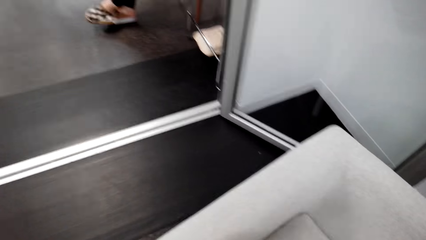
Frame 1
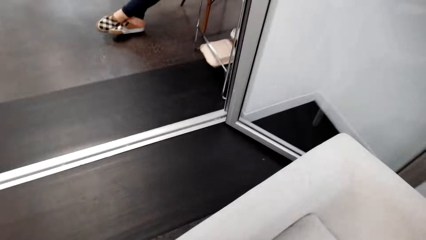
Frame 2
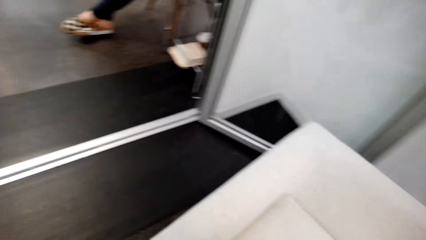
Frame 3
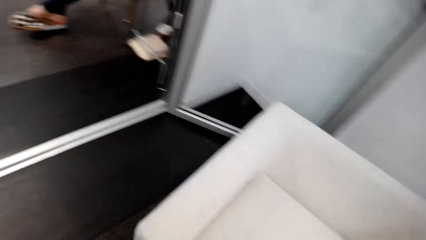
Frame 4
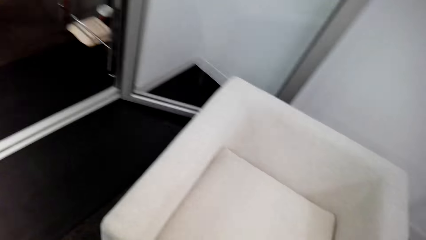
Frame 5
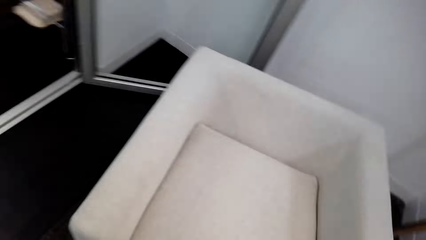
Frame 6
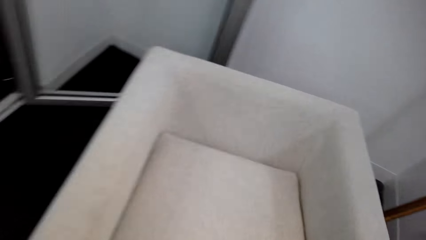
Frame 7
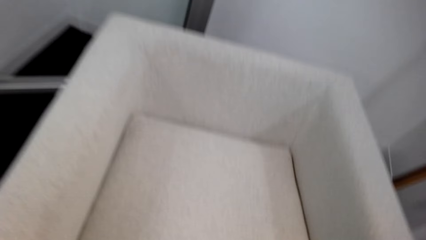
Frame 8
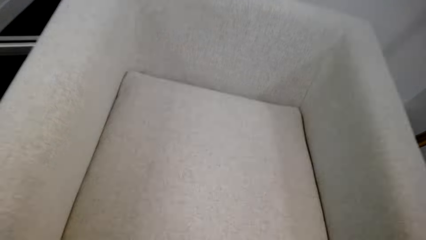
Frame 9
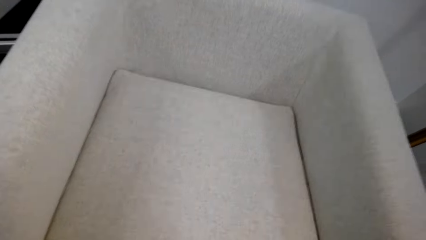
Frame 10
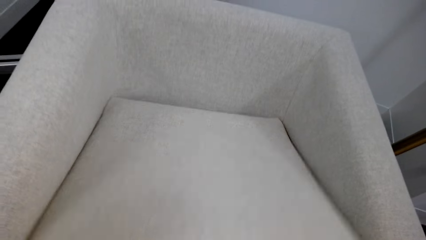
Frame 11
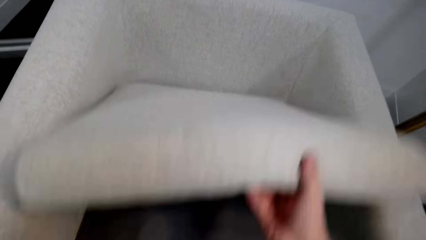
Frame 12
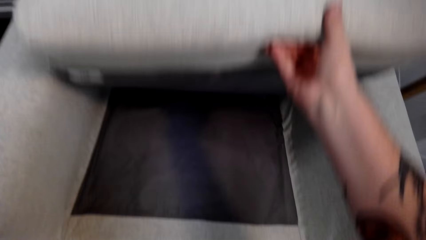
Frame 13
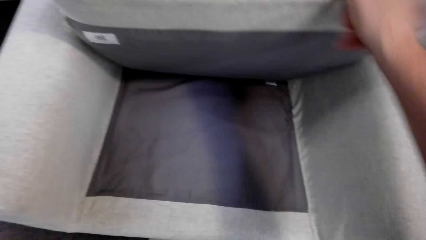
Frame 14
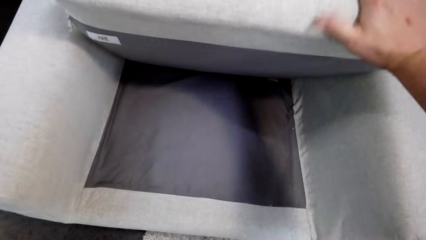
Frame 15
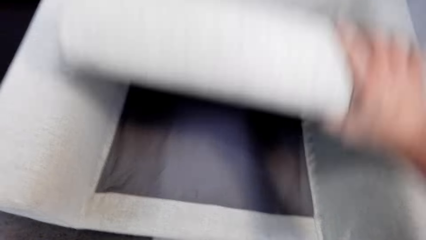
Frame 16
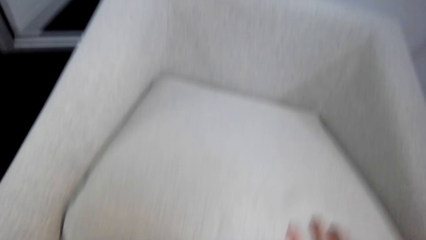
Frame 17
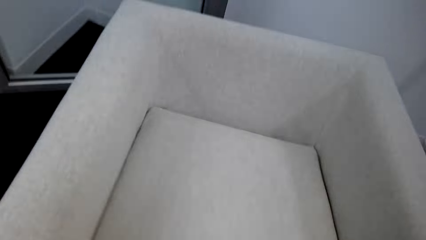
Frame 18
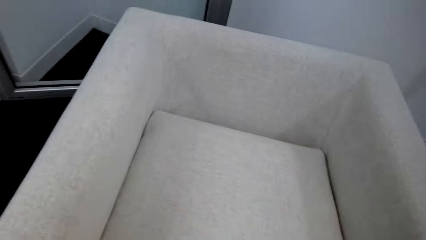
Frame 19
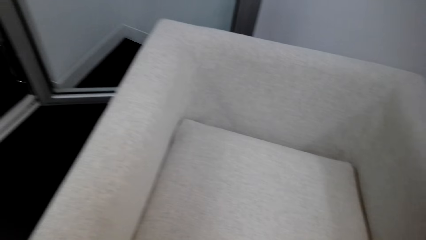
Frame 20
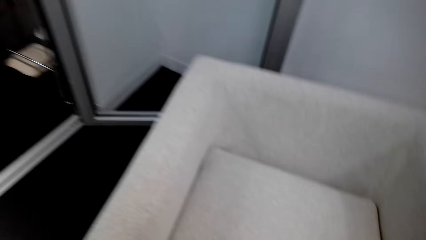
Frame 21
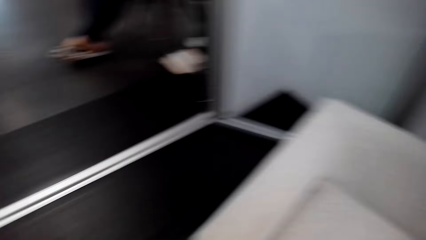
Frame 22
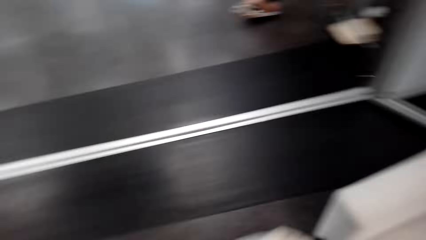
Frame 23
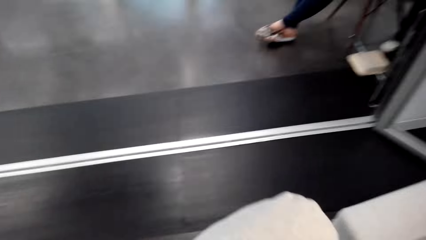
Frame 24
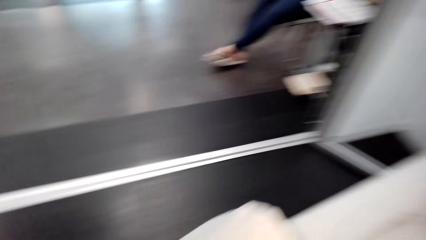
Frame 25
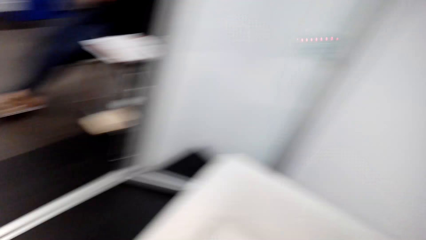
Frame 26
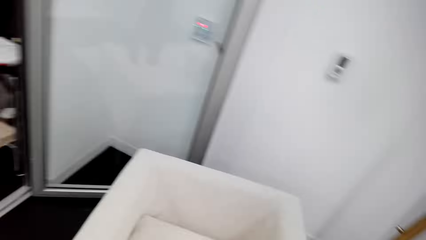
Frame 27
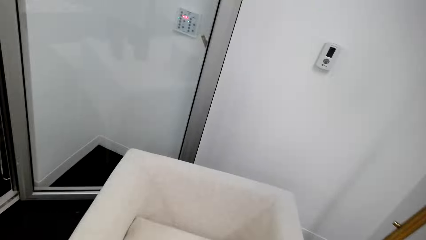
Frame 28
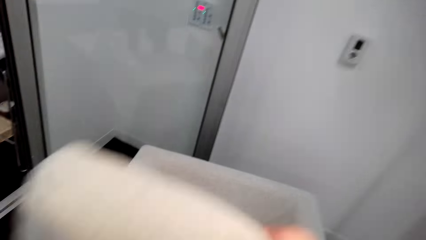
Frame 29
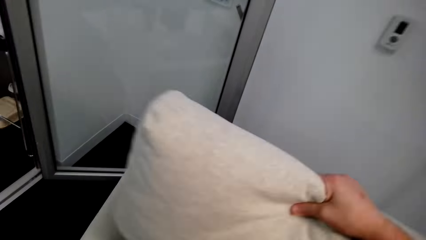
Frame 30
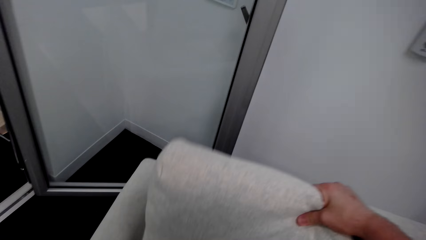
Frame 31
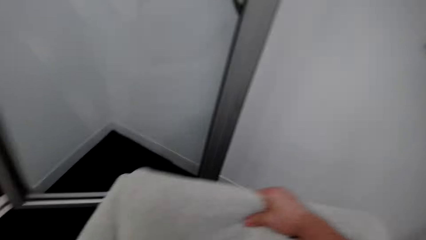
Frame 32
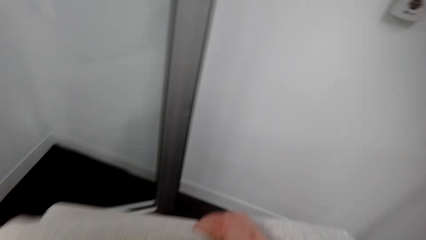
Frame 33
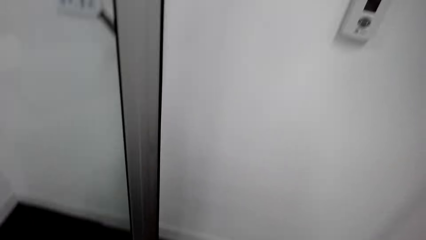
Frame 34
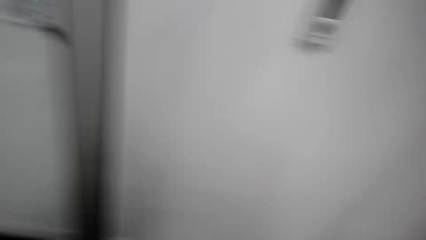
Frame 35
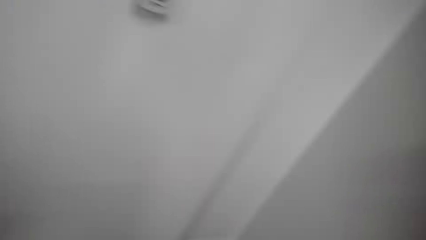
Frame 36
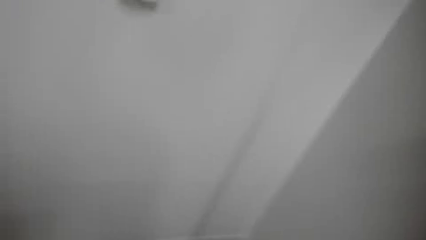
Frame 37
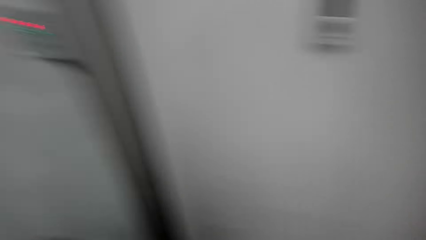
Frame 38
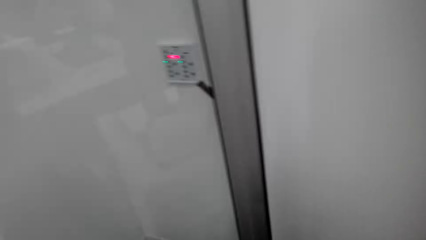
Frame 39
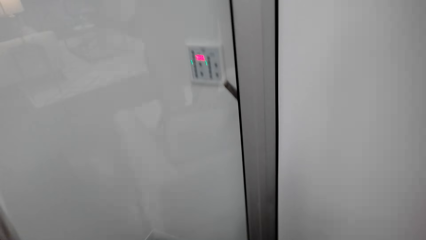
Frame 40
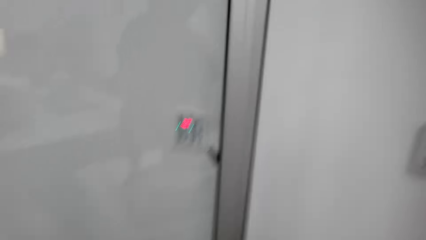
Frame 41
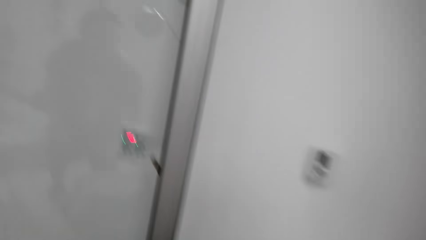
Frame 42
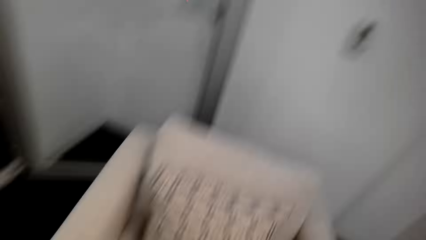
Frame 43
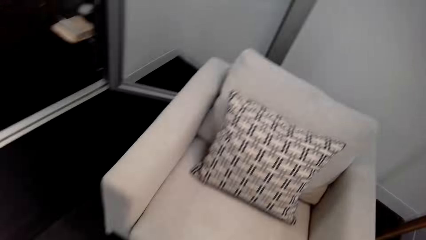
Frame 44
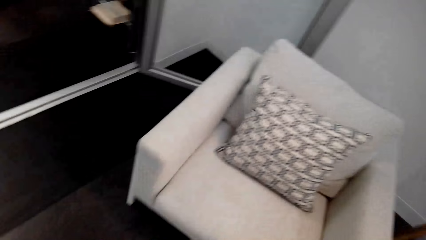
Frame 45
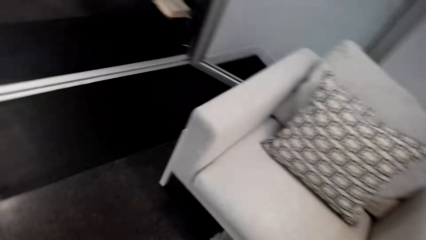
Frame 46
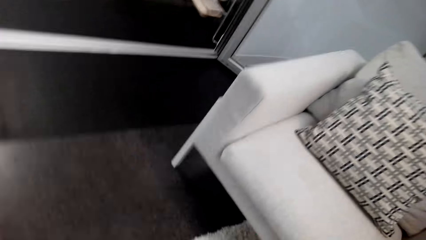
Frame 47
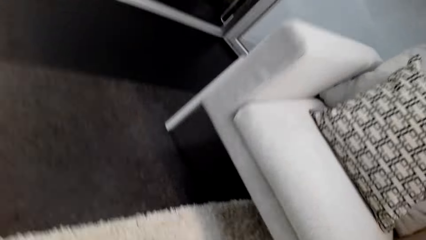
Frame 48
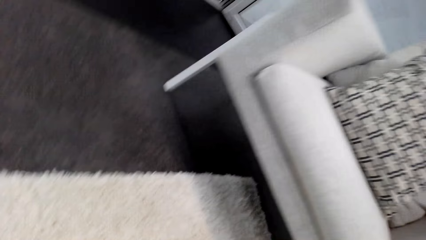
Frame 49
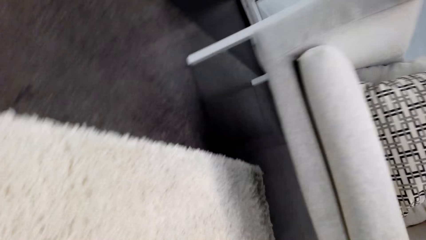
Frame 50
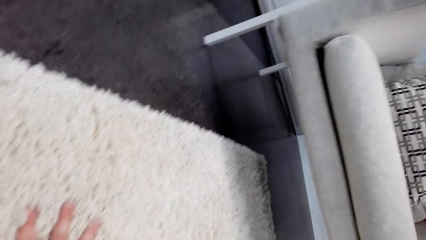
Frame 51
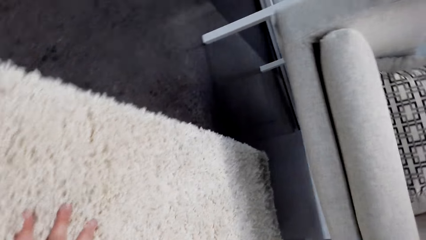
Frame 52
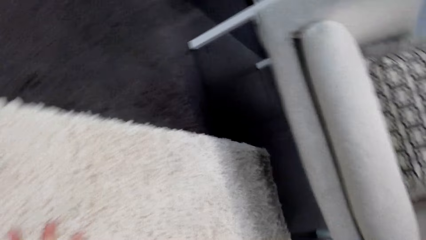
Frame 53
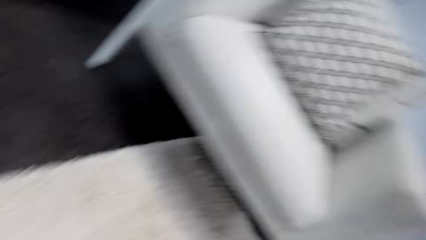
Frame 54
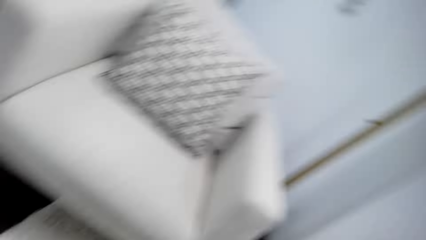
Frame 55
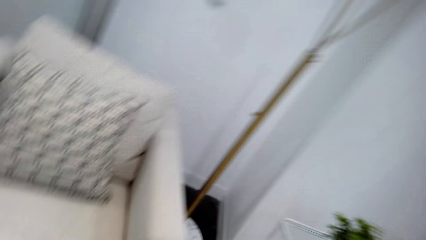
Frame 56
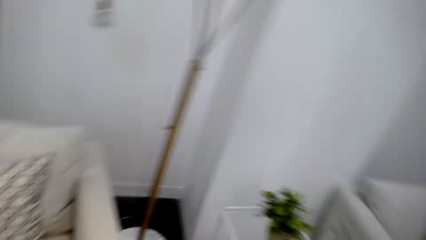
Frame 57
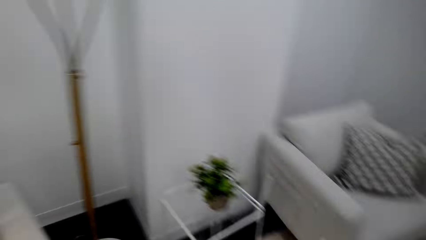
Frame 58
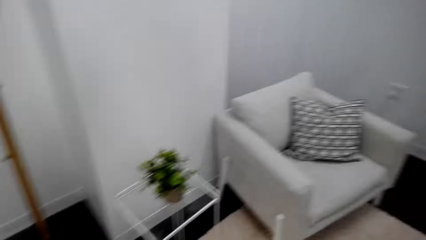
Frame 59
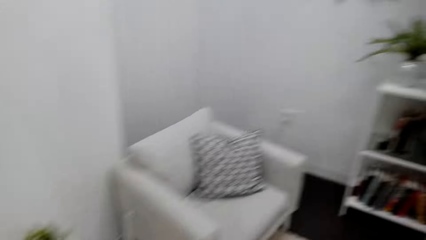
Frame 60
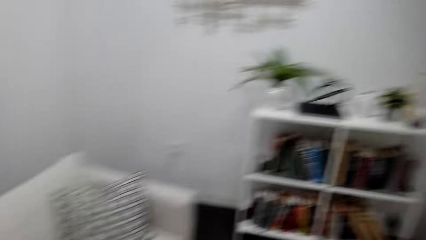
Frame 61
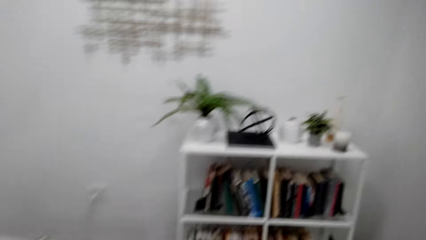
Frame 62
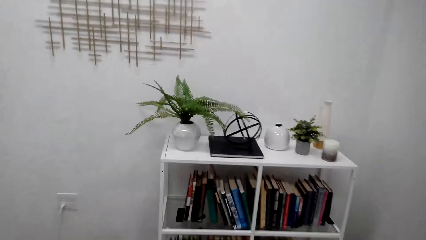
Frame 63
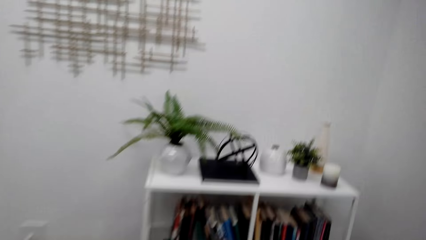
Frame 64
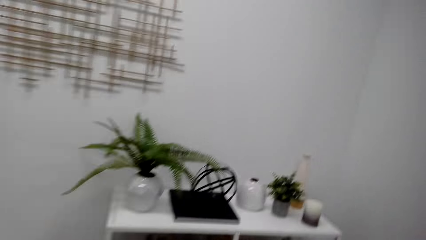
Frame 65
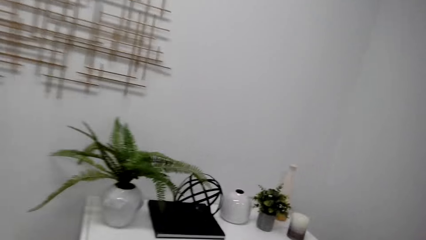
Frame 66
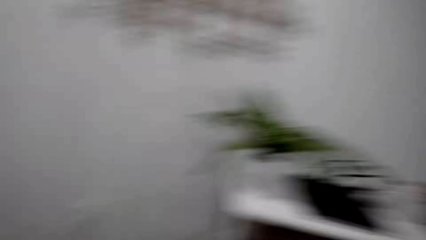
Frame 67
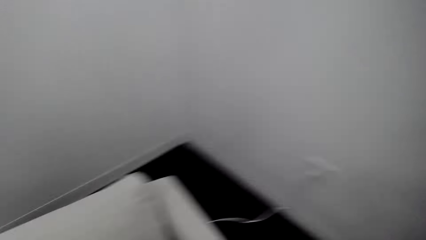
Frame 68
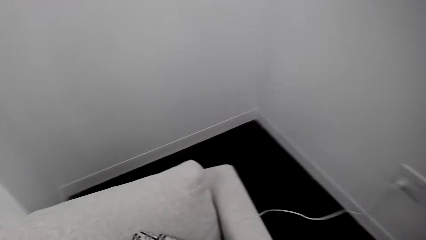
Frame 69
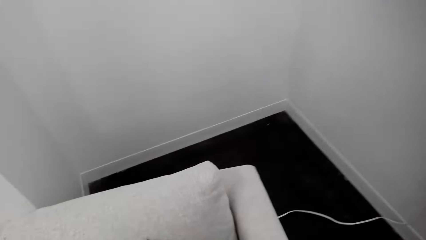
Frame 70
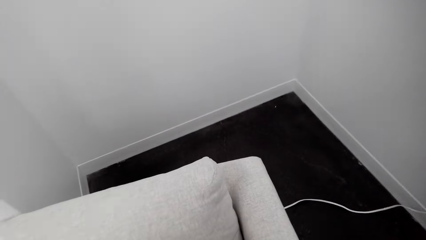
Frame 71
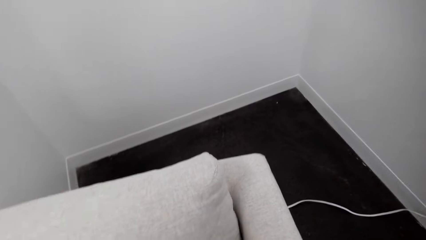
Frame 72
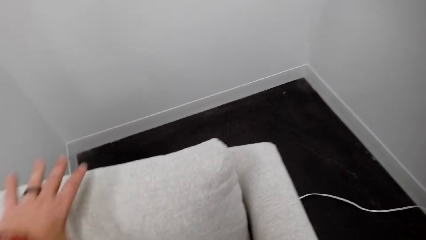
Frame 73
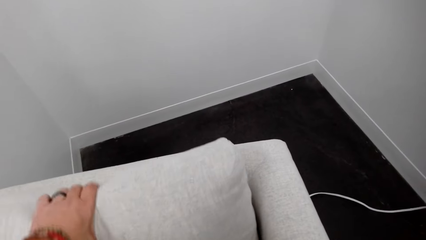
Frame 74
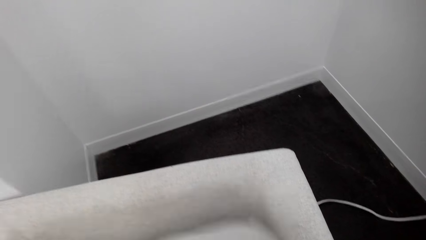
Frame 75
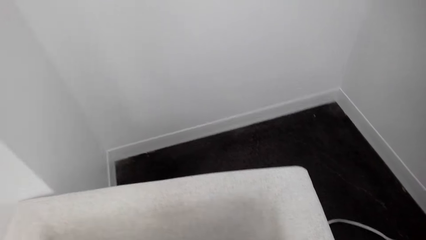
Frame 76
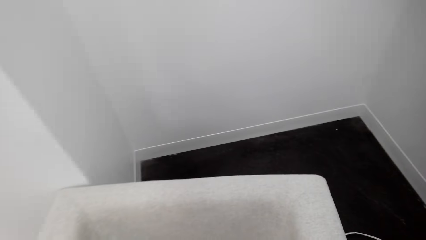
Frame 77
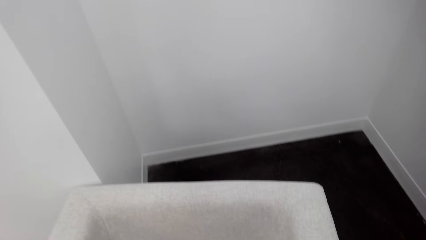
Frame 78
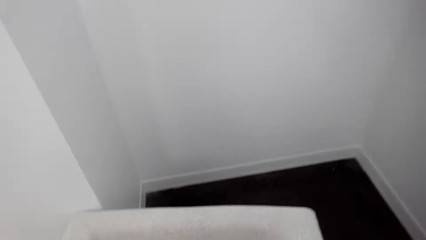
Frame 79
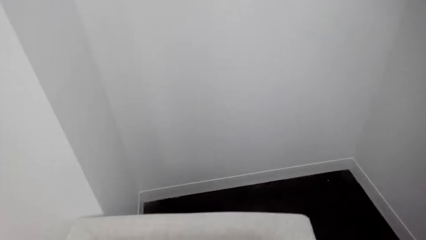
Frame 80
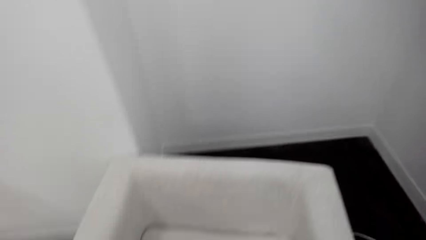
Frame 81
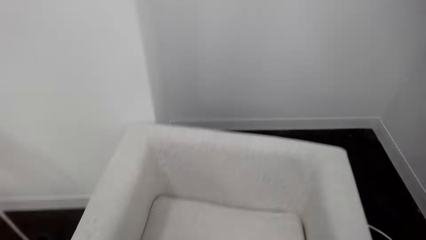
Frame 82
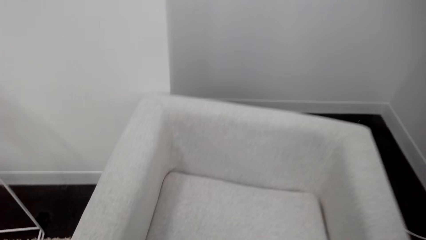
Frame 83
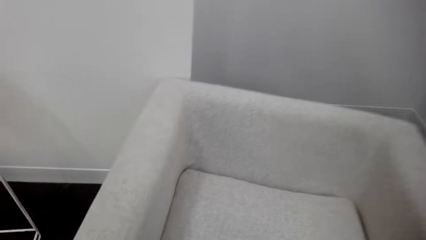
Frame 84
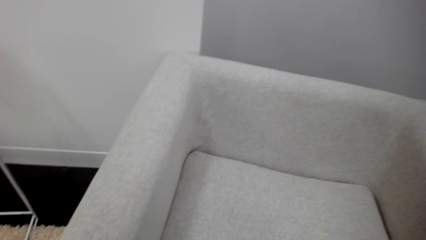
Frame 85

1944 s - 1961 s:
The camera wearer moves around. They lift a cushion. They hold the sofa cushion. They put down the cushion. They put the cushion on the sofa. They look around. They bend to the ground. They stand up. They walk in the house. They pick a pillow.
